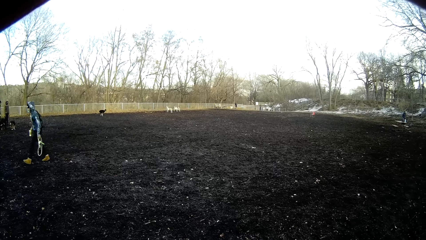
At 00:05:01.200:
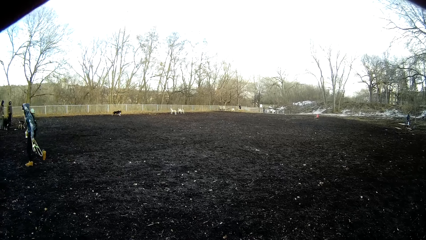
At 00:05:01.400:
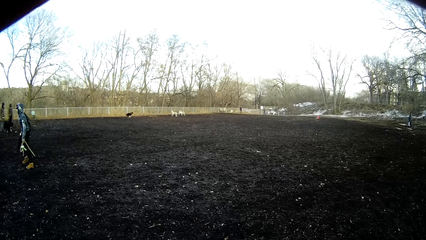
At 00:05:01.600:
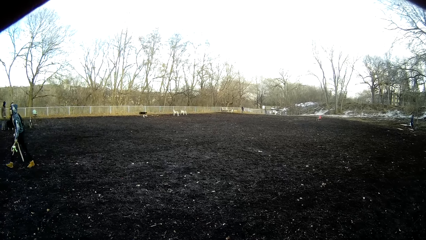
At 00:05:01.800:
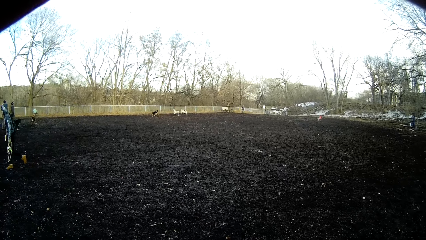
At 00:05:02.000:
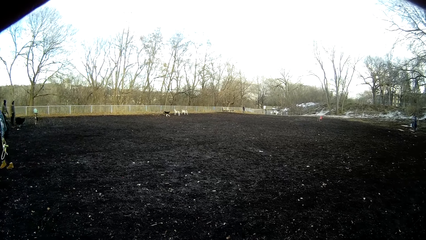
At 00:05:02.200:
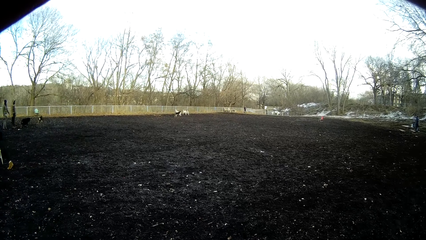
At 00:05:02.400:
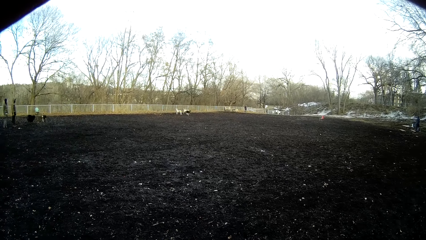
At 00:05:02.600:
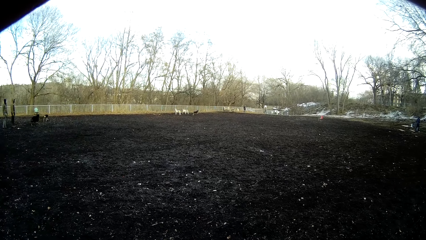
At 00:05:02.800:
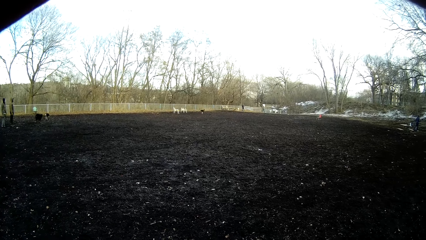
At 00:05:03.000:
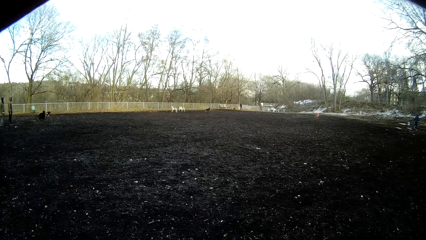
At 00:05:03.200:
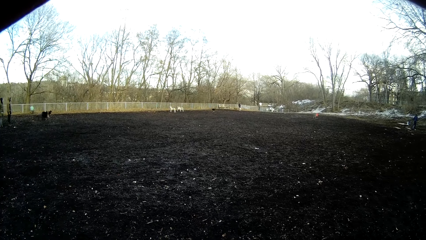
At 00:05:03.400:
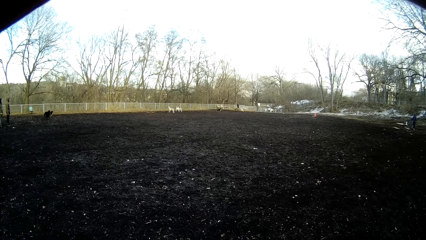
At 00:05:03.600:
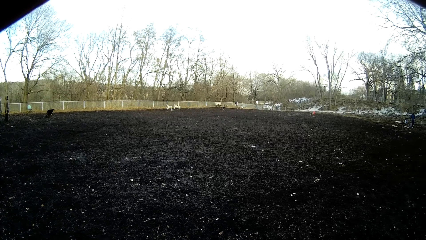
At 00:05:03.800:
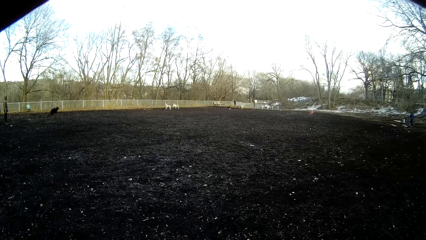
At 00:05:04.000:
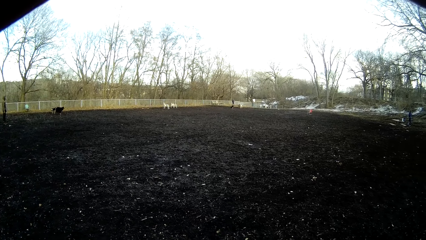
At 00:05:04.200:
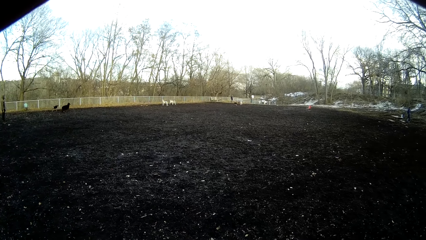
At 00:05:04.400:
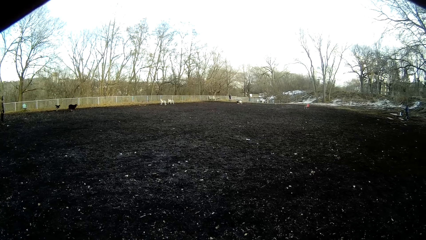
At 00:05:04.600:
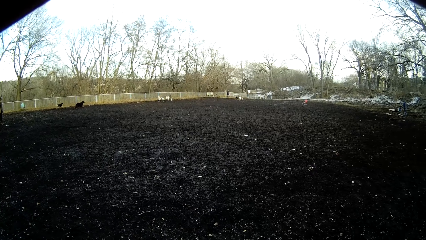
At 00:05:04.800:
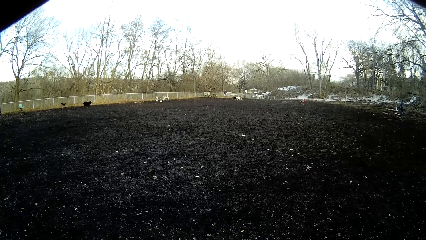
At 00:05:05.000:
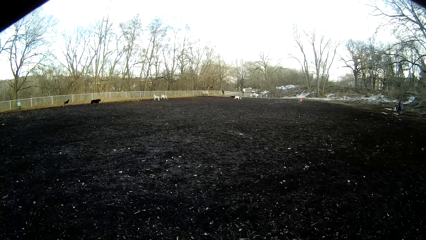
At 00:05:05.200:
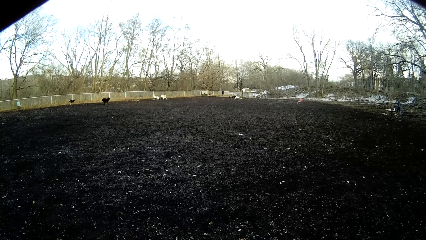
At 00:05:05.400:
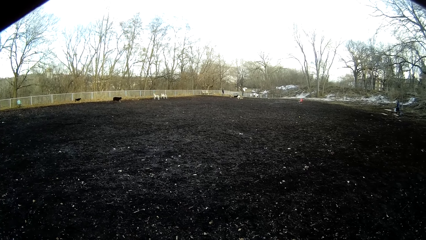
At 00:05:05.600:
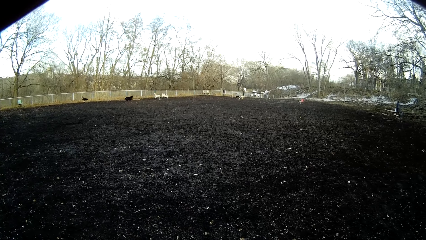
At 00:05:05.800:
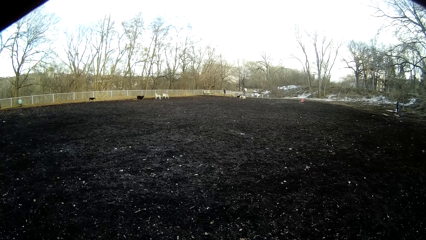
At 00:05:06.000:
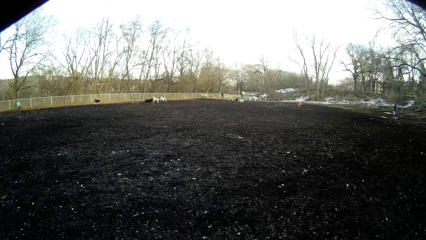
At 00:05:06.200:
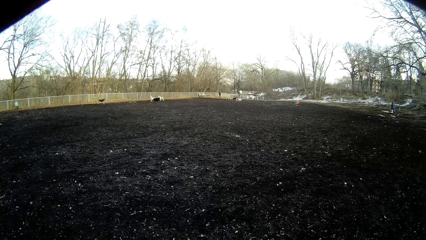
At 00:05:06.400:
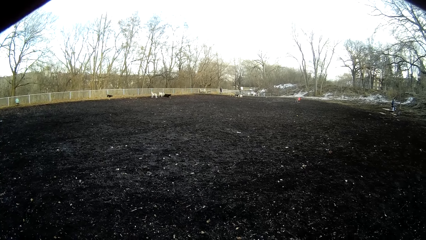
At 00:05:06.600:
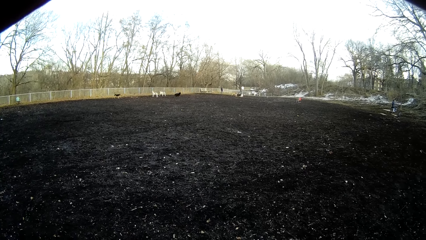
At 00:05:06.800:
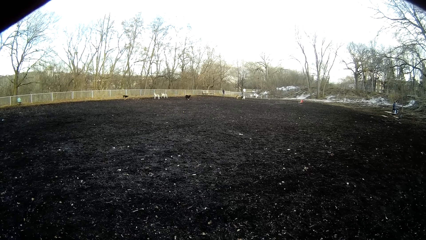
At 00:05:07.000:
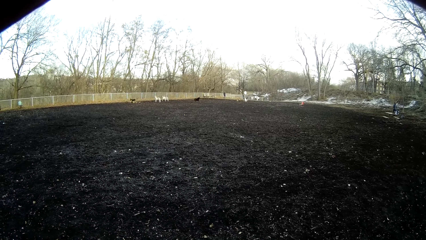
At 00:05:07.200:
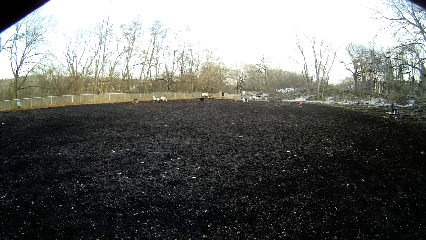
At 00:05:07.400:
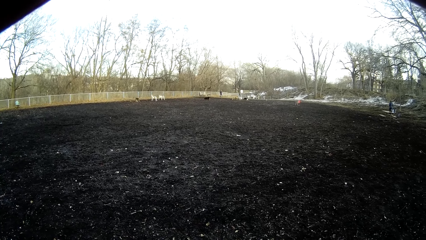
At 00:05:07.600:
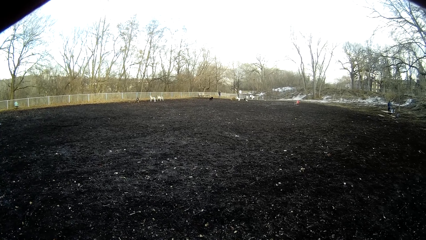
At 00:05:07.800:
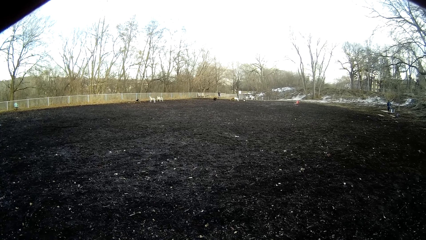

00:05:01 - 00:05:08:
The camera wearer looks at the dogs in the field.

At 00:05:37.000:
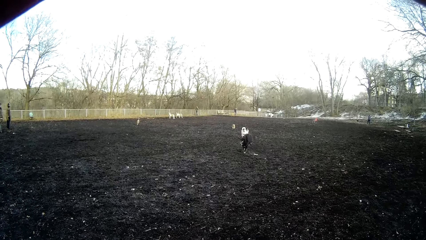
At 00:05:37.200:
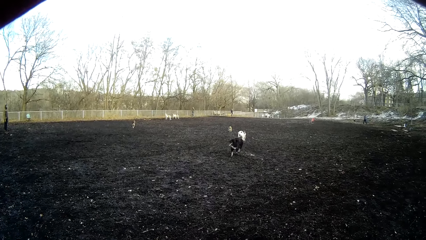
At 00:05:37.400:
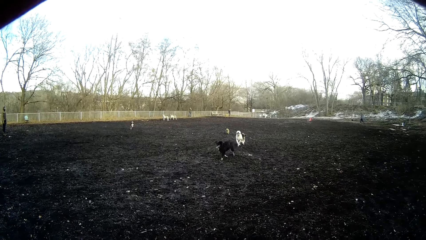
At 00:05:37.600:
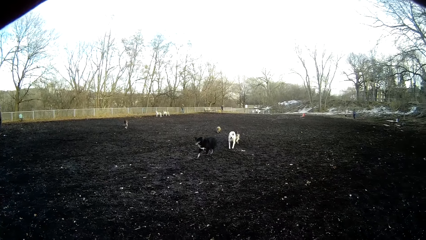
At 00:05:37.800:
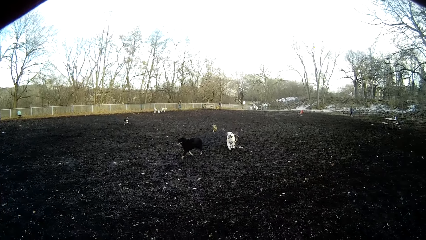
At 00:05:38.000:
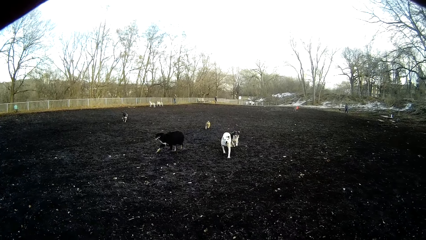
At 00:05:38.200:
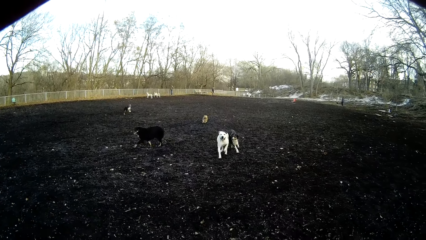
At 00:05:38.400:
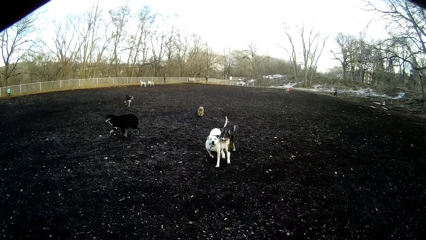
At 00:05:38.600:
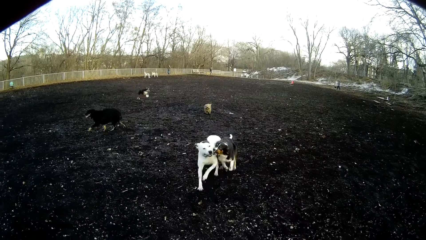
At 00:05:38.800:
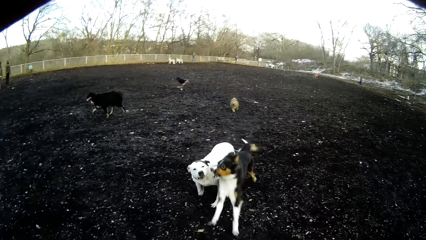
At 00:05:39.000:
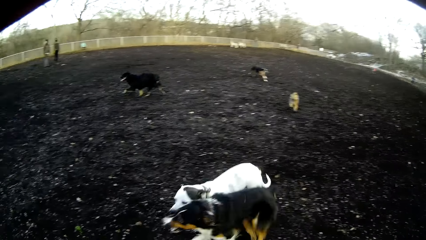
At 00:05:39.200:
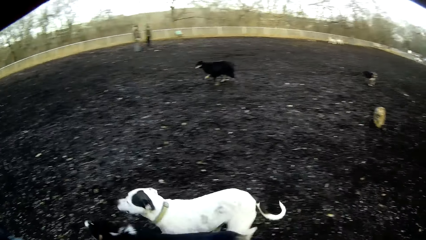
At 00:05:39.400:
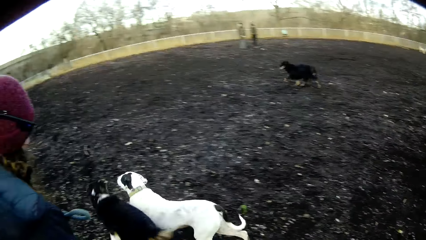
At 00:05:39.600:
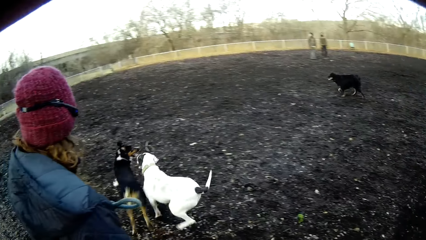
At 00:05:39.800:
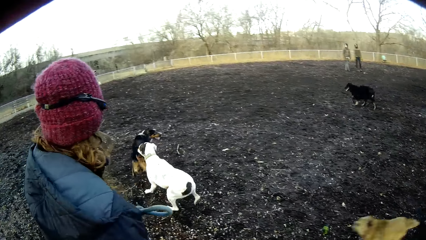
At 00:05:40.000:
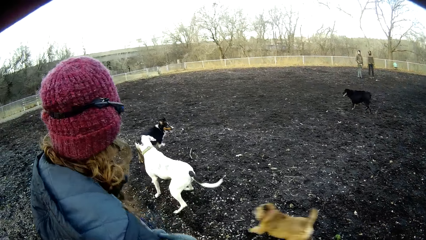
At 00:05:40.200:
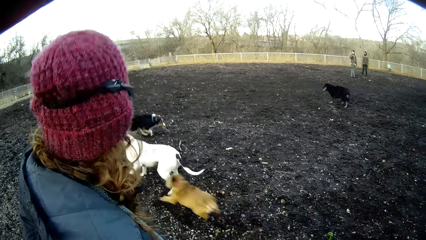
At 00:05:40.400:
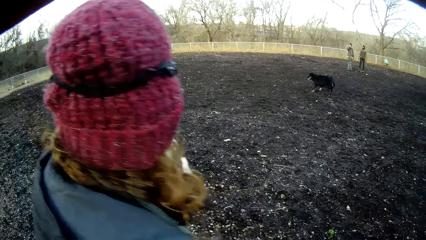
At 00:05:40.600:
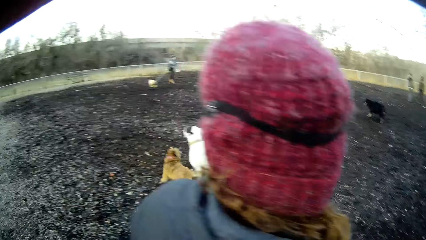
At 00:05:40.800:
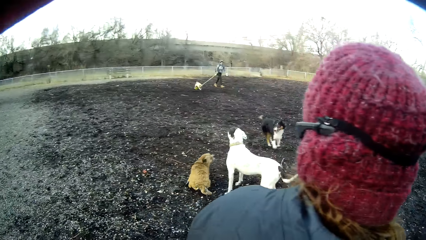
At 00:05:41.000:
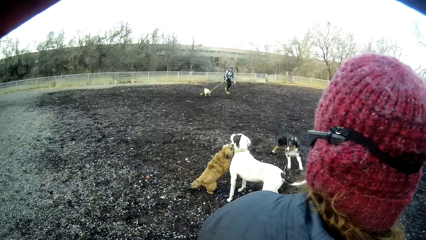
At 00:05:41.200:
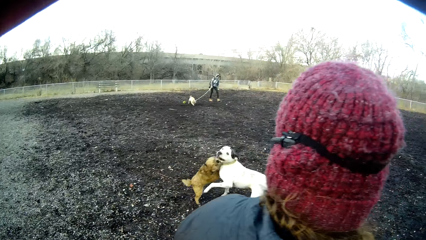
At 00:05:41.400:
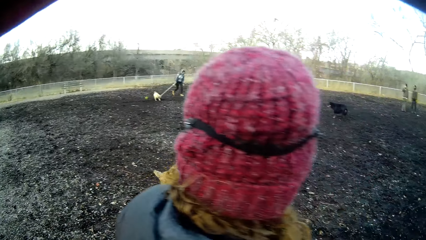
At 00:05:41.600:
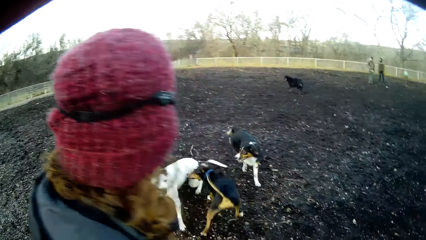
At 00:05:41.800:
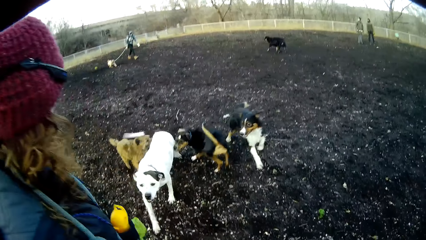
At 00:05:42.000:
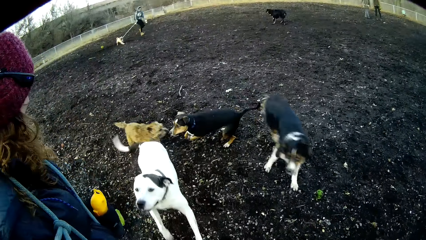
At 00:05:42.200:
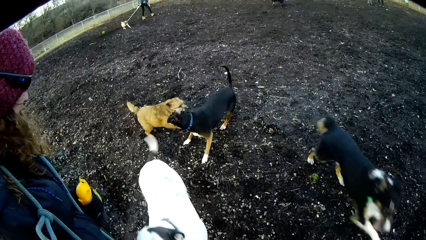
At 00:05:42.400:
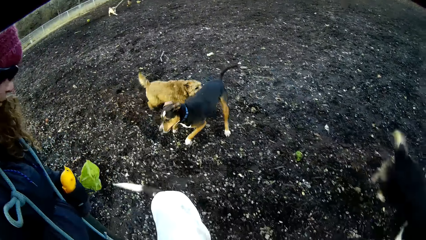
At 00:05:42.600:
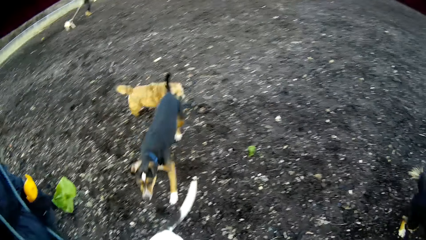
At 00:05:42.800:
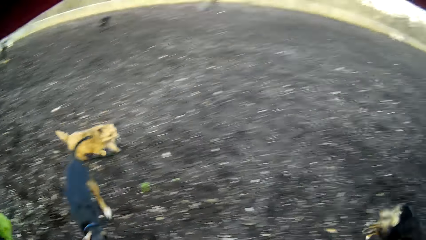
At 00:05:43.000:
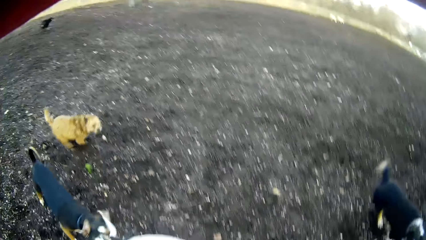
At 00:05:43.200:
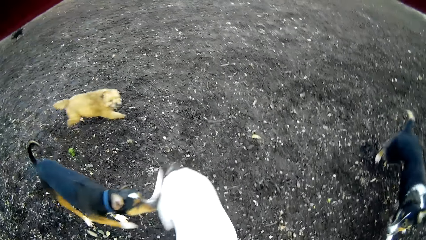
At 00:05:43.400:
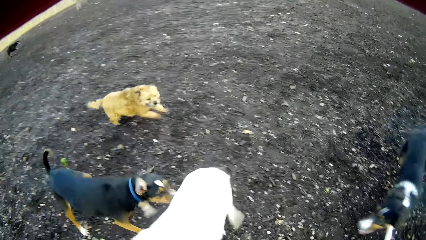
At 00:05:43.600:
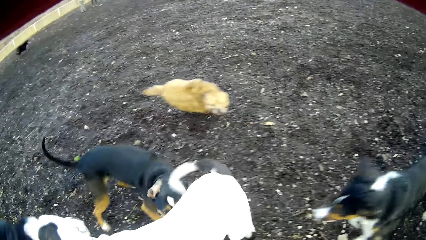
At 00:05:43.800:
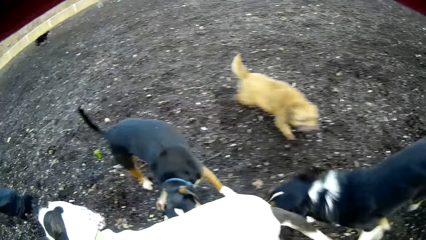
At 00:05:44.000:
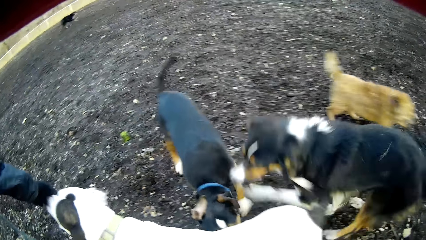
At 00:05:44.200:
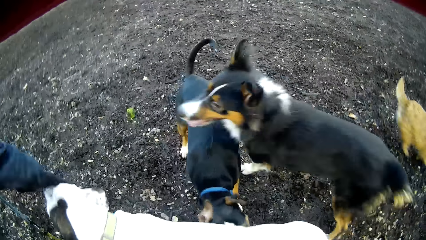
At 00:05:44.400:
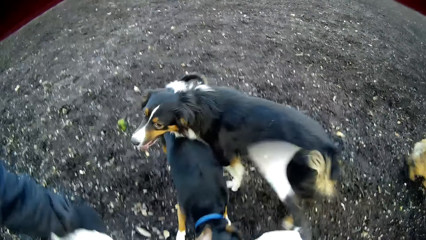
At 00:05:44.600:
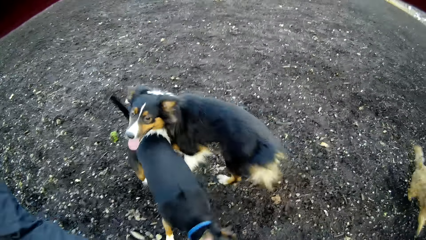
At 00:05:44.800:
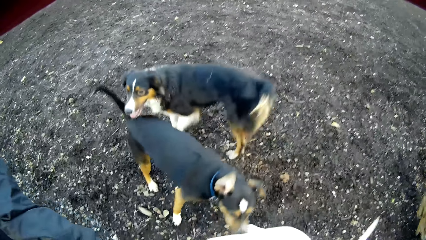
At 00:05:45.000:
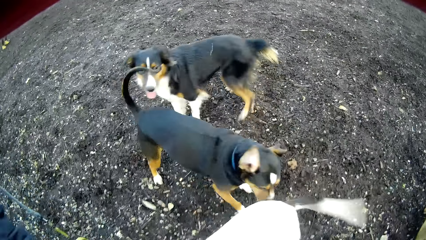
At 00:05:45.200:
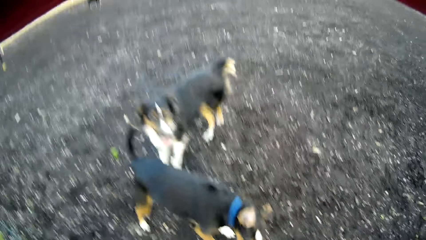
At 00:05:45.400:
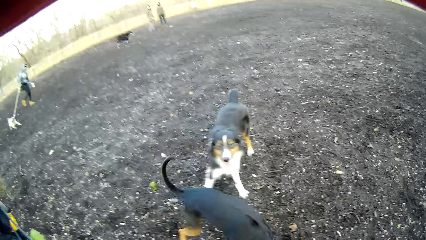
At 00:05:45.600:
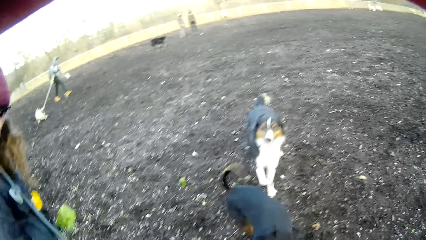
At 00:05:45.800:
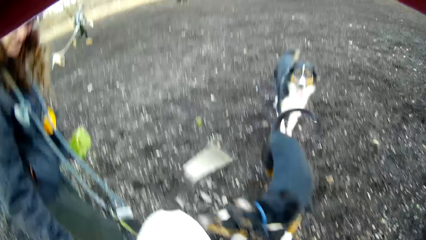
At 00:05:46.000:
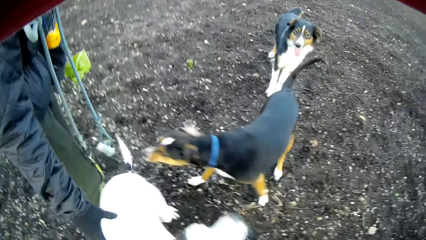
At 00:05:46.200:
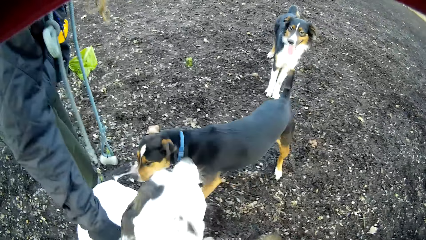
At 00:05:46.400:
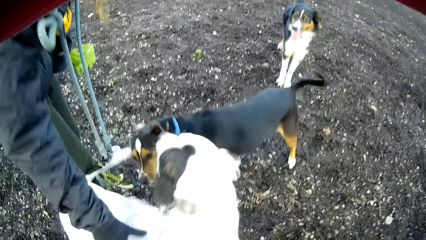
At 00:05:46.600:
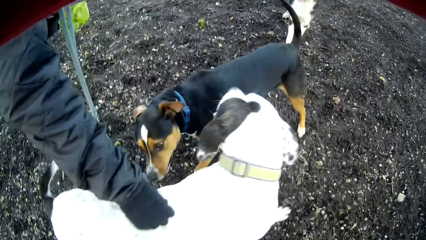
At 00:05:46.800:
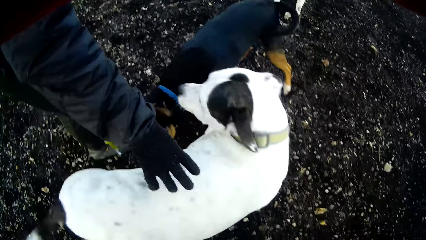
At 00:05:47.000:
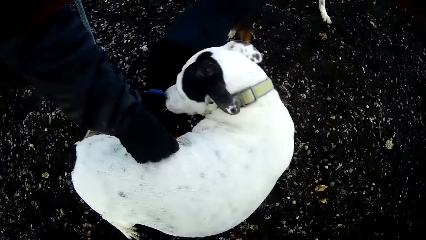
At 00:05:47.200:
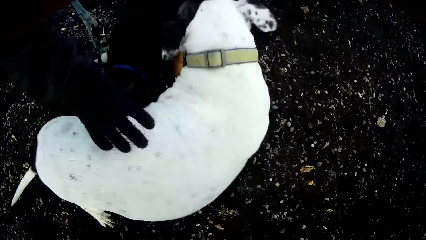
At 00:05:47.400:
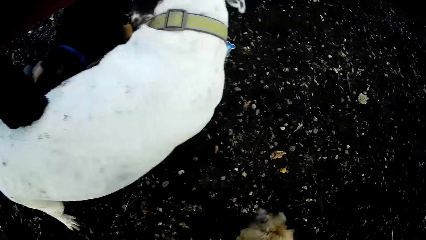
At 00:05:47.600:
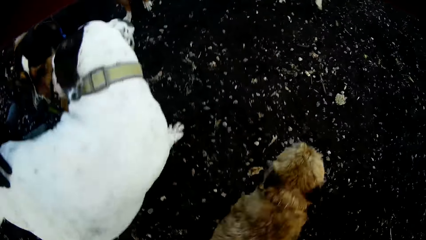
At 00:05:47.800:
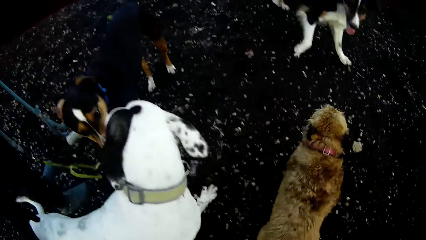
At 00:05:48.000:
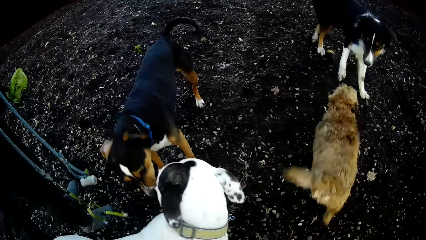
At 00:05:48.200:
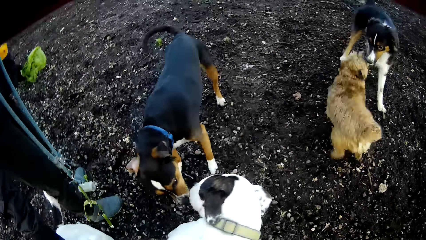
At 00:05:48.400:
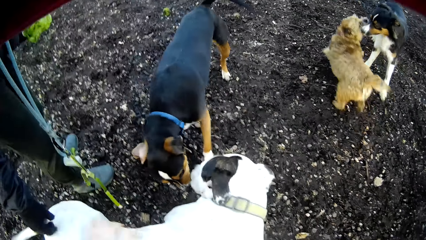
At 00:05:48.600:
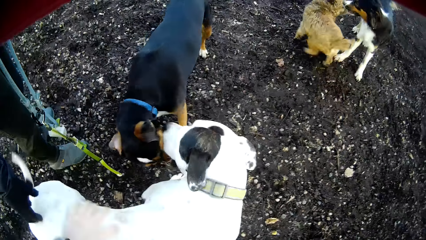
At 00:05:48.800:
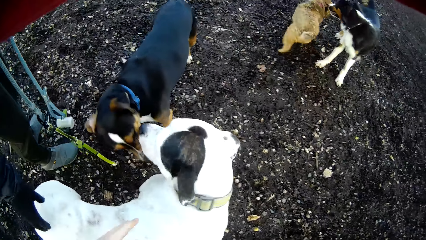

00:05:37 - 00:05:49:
The dog runs towards the camera wearer. A white dog runs towards the camera wearer. A person drags the dog with a leash. The camera wearer stares at the dog. The lady touches the white dog with her right hand.
